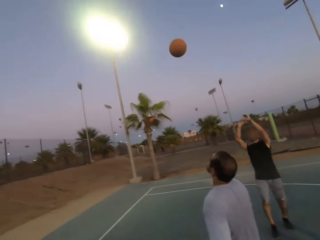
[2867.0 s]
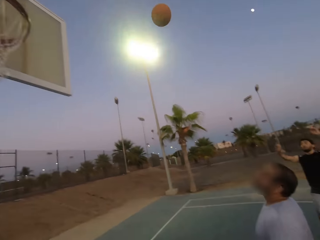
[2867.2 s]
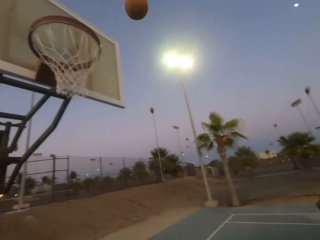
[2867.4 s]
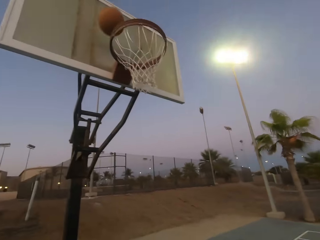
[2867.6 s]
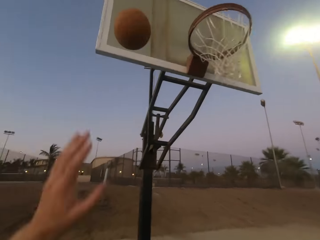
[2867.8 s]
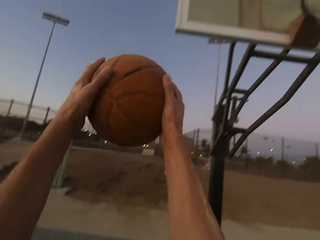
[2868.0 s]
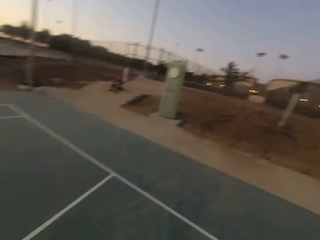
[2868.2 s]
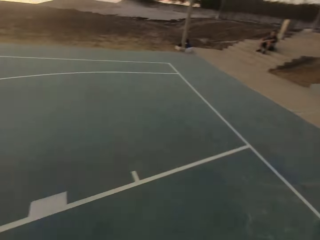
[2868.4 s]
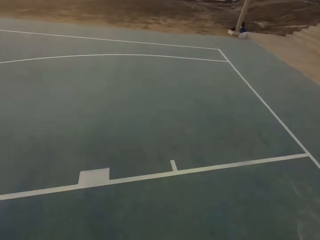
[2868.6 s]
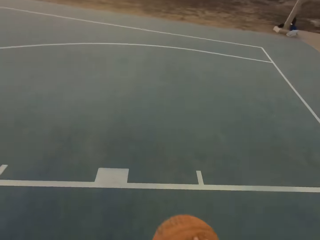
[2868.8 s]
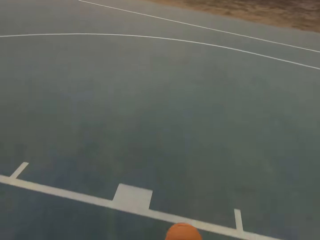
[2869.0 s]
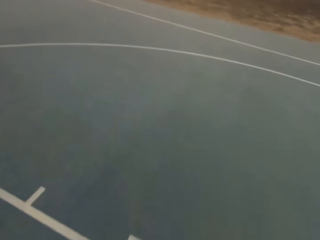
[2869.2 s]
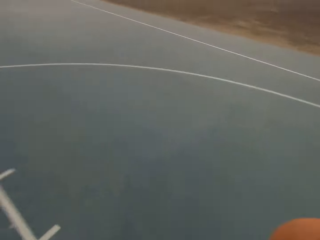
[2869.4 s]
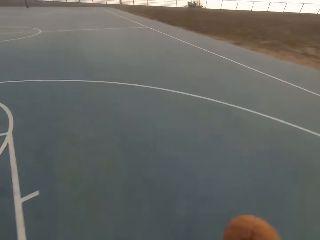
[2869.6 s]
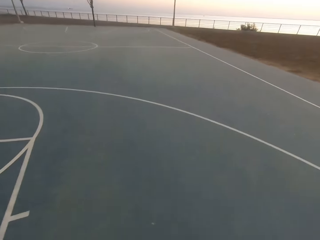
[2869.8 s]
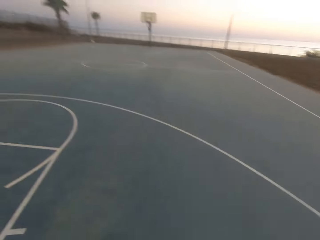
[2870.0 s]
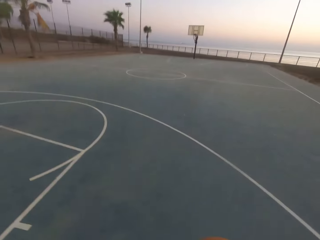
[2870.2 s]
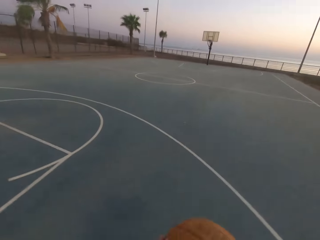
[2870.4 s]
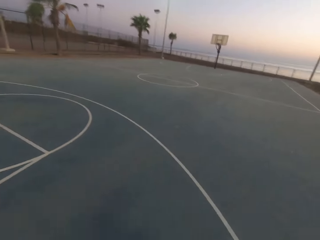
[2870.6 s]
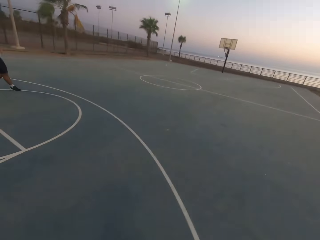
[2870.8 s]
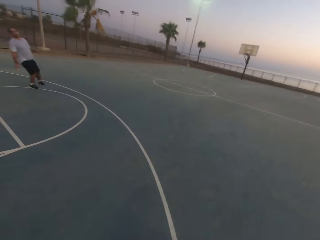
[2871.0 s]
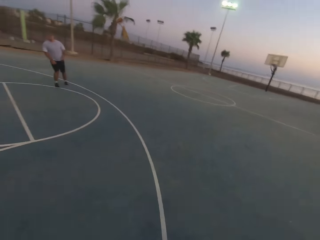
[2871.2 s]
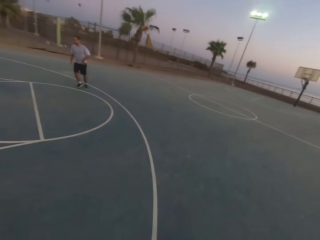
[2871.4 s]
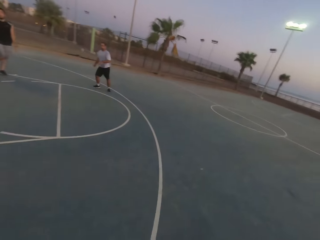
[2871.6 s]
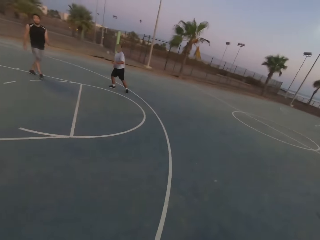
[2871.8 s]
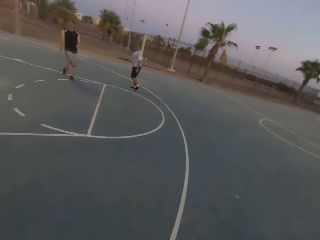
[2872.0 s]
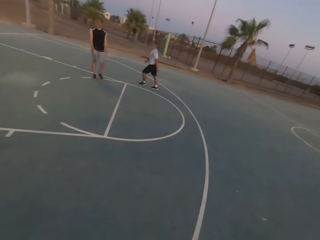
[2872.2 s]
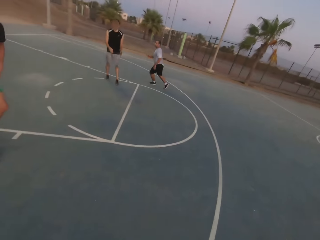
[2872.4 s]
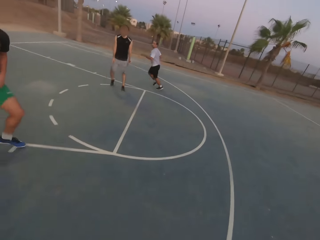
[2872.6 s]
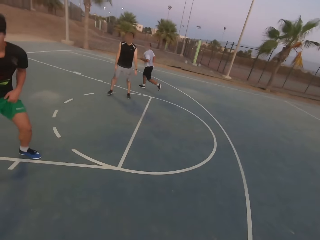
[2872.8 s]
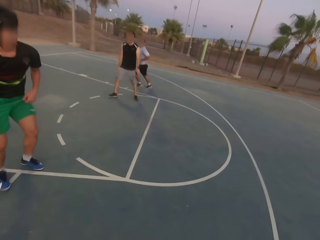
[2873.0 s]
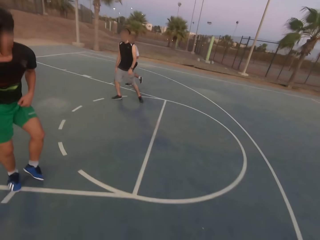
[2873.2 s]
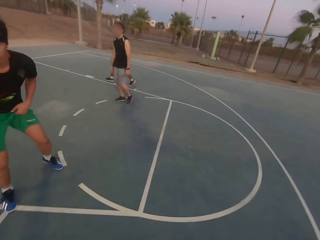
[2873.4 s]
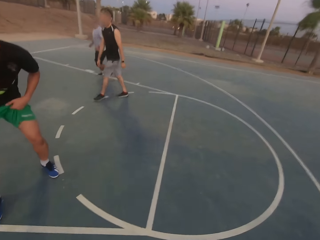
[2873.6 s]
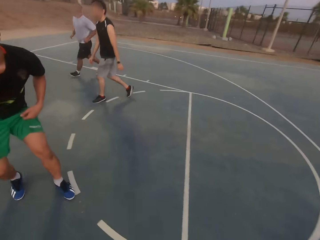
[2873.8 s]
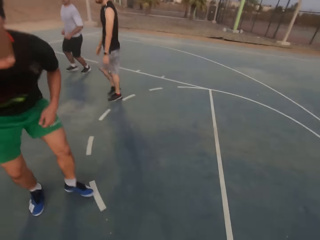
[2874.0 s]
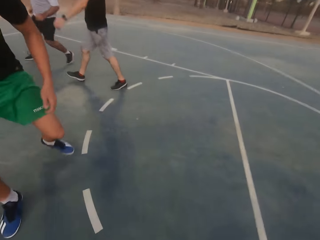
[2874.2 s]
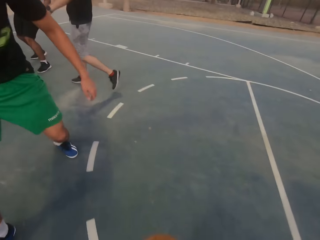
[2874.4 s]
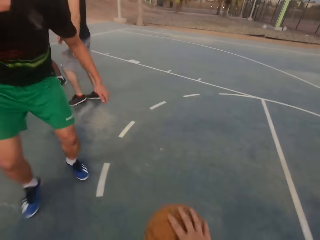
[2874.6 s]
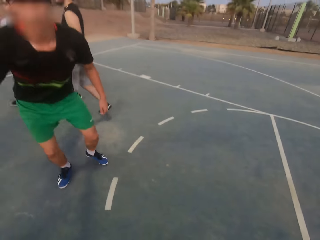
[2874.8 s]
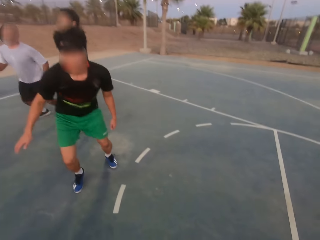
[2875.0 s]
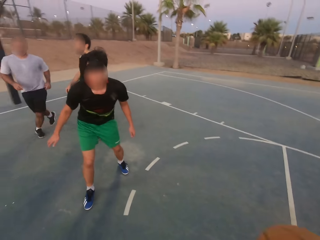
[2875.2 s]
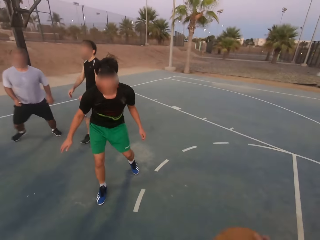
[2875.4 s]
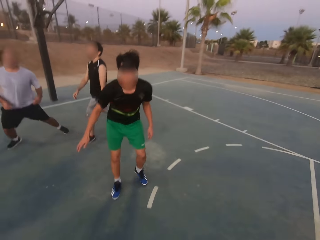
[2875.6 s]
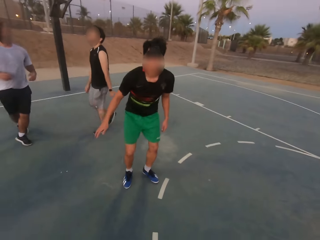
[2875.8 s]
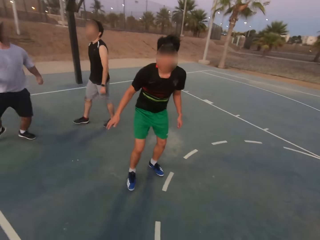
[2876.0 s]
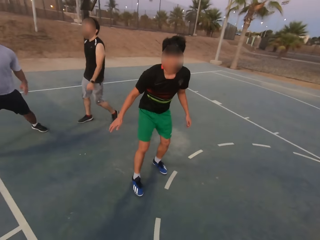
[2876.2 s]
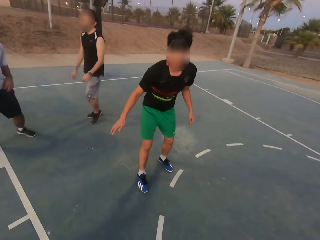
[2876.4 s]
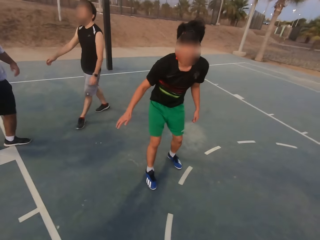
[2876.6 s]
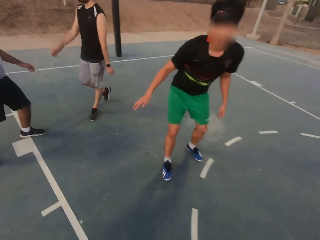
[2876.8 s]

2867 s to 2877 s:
A man throws the ball in the hoop. Another man throws the ball on the board. The camera wearer picks up the ball and dribbles the ball. The other man shields.

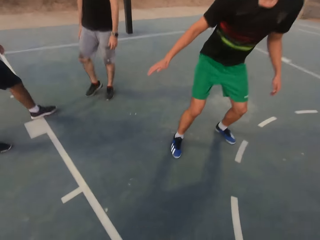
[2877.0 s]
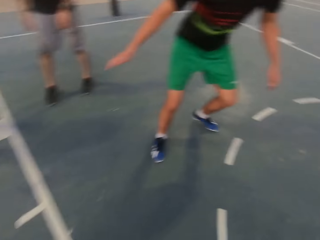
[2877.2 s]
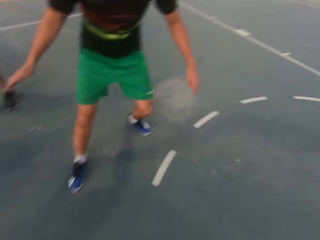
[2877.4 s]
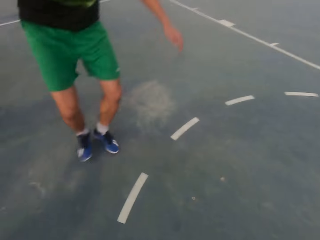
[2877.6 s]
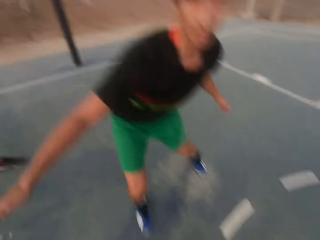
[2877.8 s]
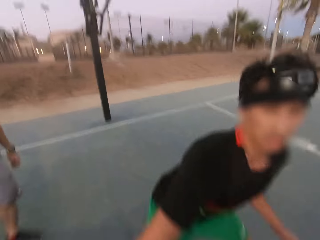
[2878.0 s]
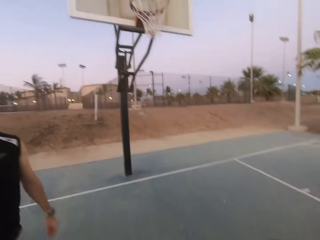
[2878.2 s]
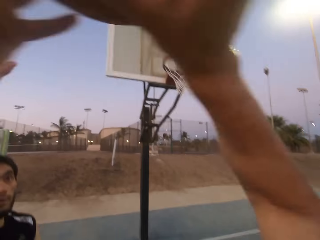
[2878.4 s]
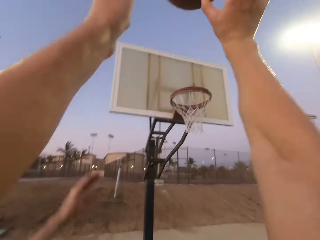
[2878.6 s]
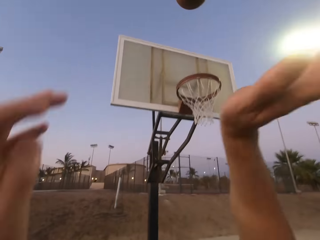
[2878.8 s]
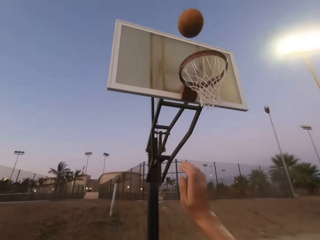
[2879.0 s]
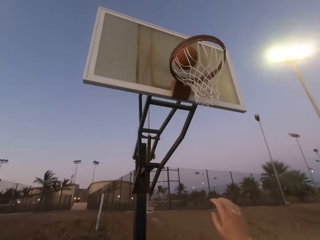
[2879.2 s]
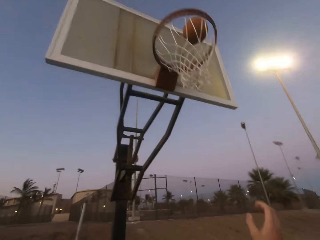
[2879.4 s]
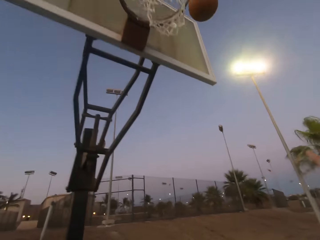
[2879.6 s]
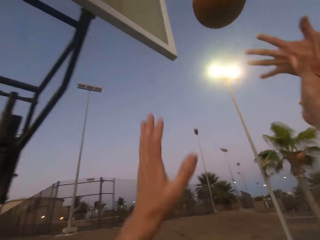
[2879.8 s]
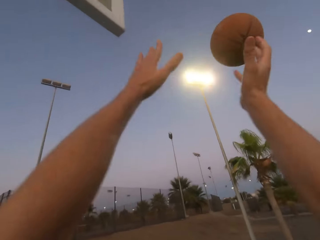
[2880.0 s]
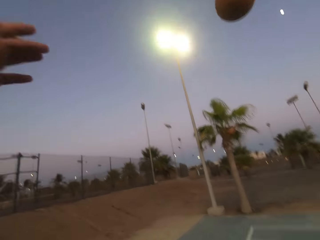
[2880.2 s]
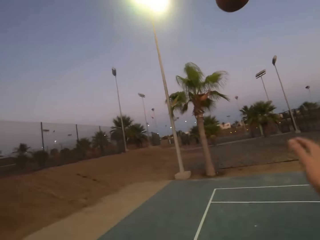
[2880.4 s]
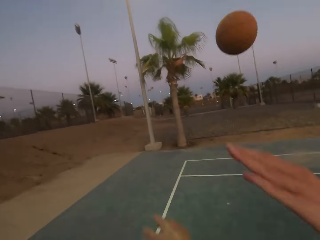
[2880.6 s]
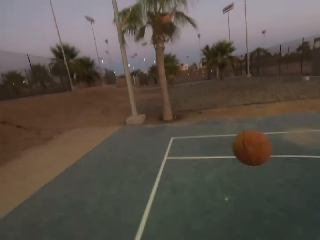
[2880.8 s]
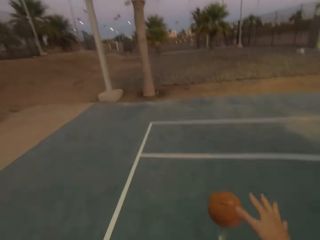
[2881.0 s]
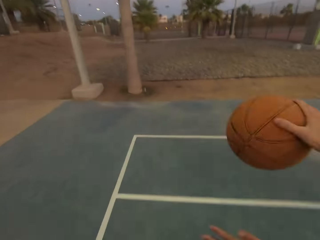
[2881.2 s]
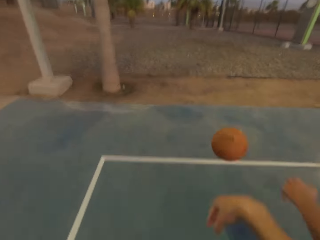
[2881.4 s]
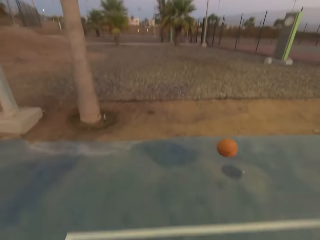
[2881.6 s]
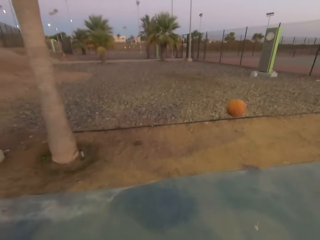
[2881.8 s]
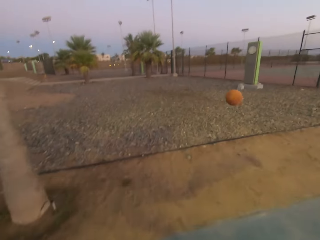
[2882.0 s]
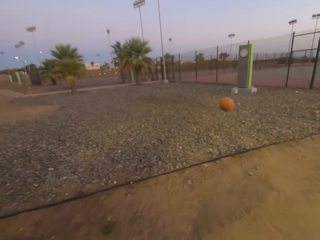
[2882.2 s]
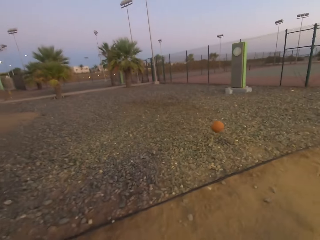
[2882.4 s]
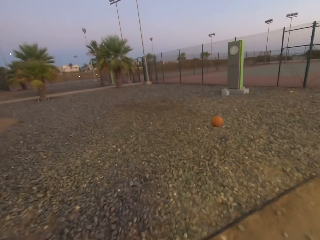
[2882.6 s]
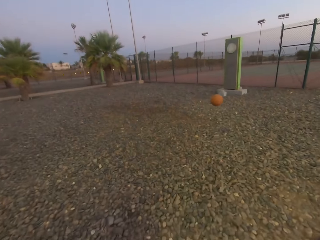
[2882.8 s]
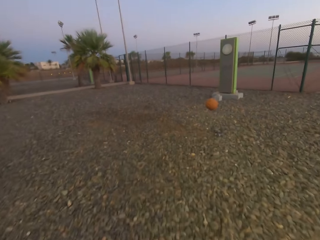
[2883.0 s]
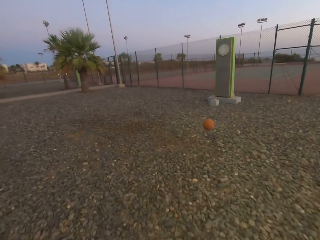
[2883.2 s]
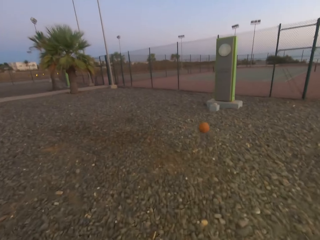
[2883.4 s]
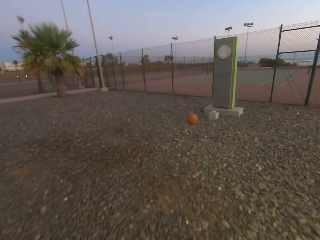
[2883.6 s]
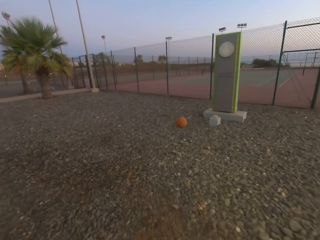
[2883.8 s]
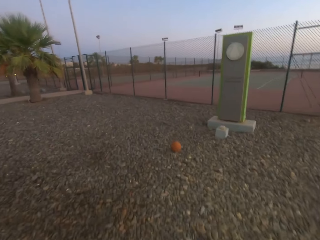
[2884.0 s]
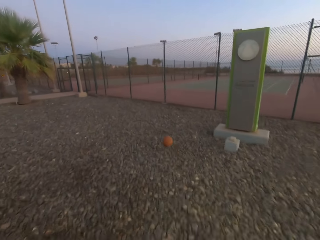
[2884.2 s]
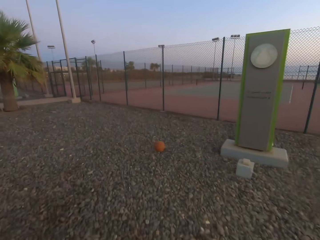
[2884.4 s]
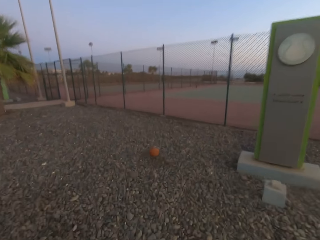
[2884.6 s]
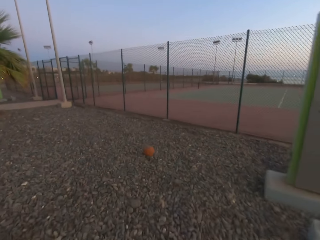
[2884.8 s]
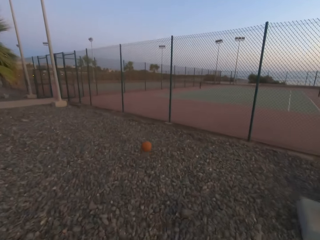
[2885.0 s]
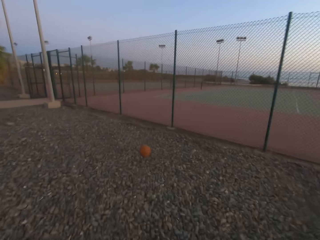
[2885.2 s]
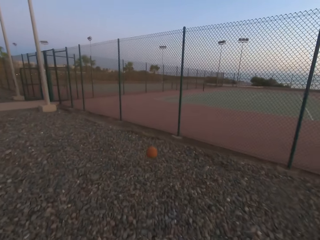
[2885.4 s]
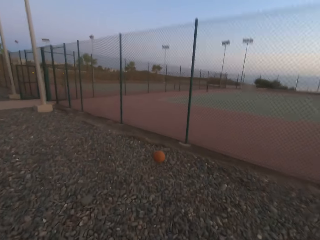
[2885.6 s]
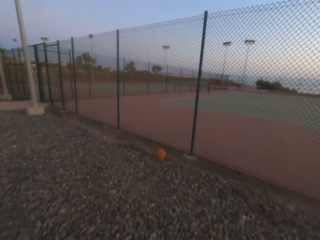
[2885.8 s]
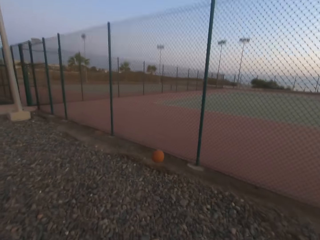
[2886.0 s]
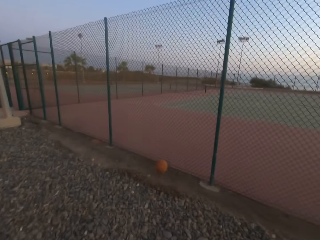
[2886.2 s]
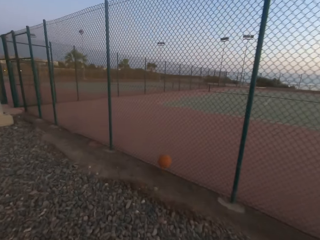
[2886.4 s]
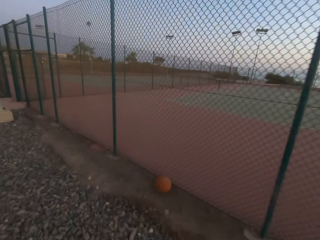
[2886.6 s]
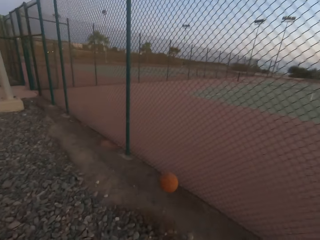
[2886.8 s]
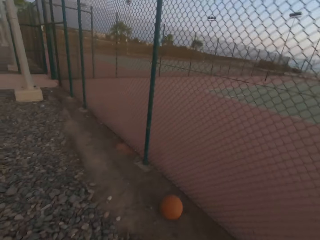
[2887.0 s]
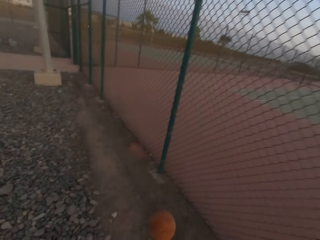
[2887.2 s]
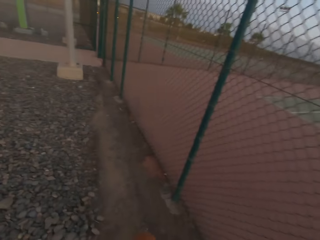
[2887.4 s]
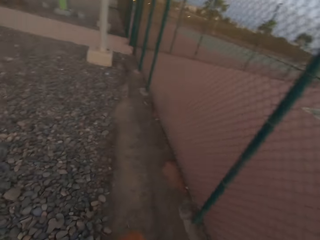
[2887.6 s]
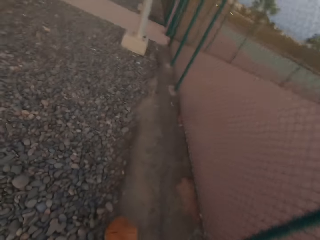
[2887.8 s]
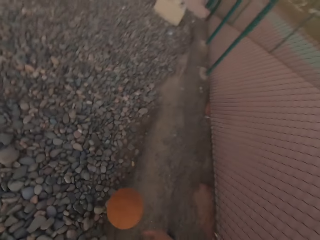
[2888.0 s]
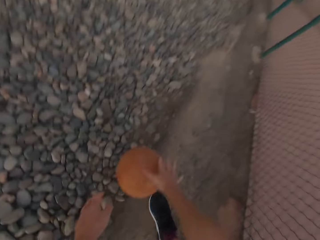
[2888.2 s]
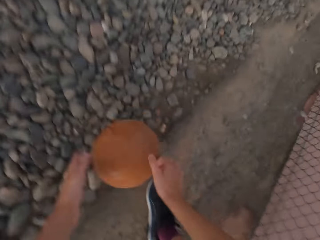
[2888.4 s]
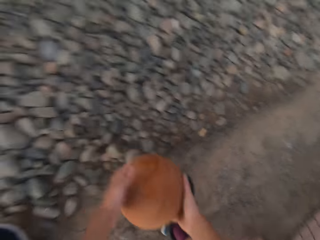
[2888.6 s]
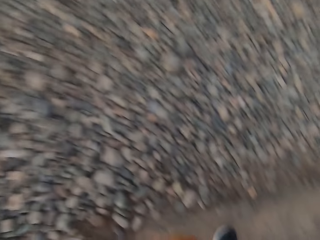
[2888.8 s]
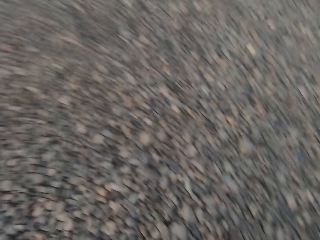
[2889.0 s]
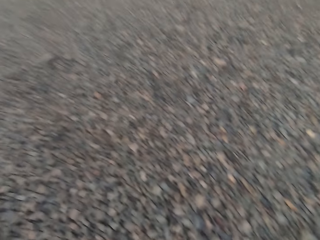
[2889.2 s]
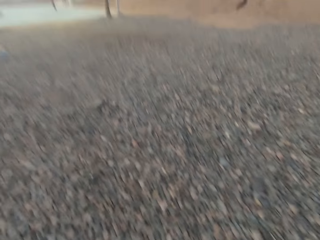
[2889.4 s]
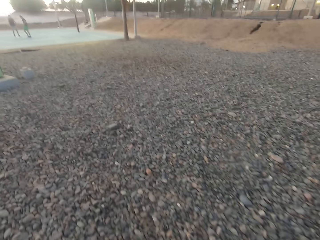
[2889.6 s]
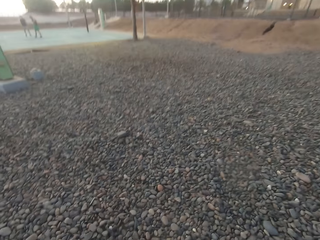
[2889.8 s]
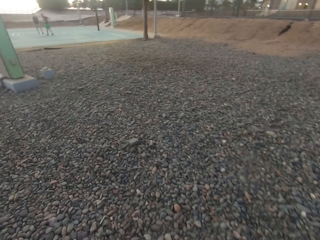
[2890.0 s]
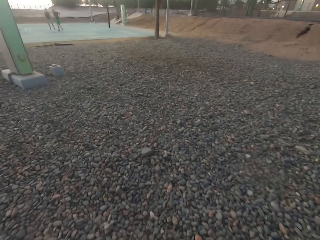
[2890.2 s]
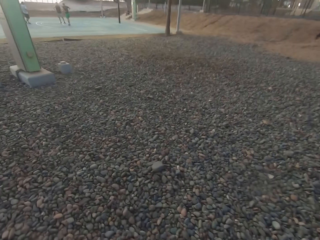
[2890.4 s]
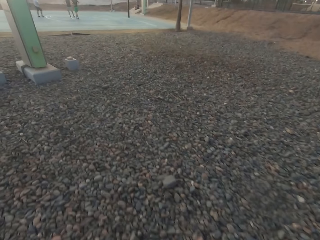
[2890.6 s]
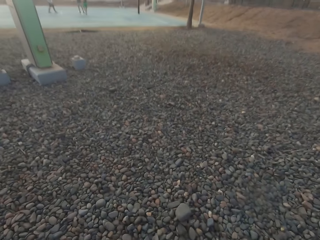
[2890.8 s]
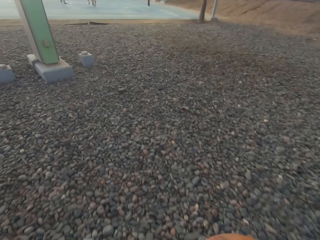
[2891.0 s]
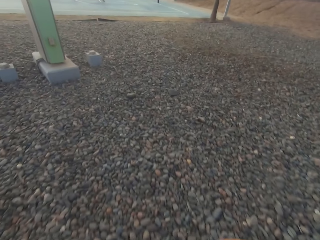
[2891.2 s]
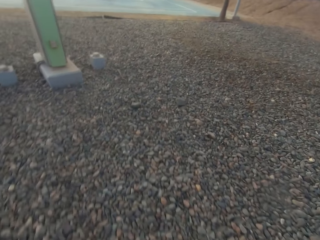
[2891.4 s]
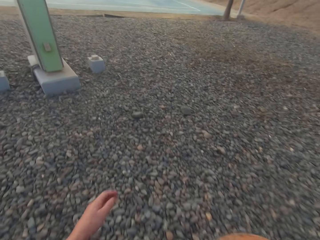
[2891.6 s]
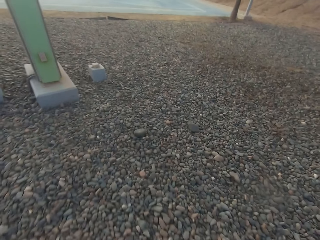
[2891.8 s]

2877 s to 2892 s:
The camera wearer throws the ball in the hoop. They run for the ball and touch the ball. They pick up the ball. They walk to the basketball court and look around.
